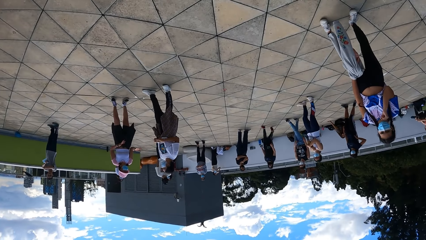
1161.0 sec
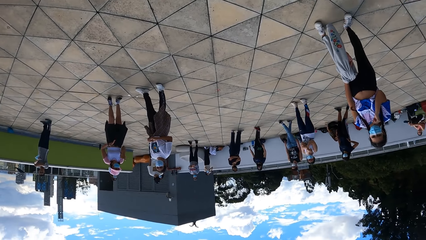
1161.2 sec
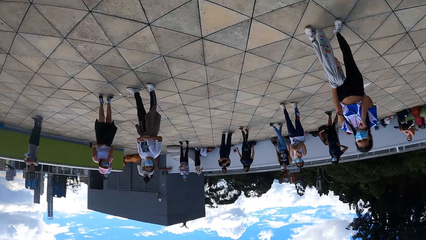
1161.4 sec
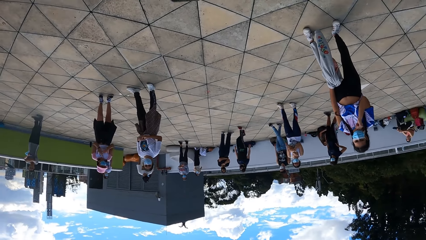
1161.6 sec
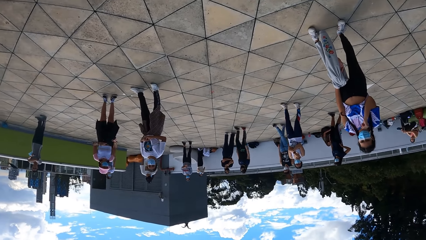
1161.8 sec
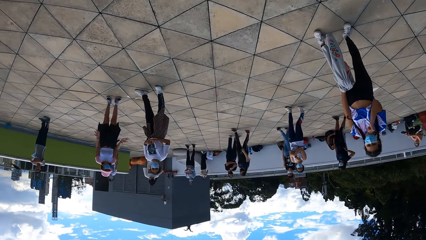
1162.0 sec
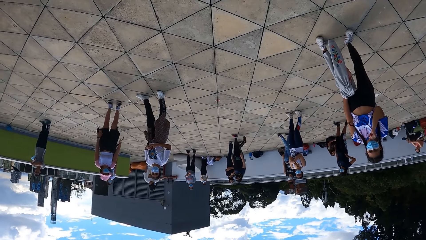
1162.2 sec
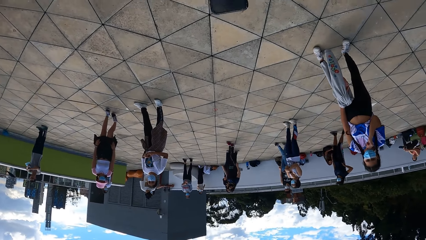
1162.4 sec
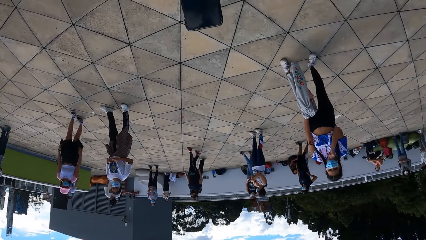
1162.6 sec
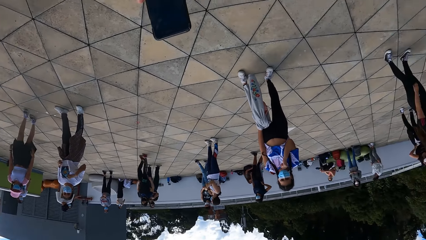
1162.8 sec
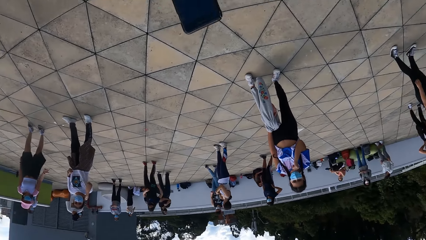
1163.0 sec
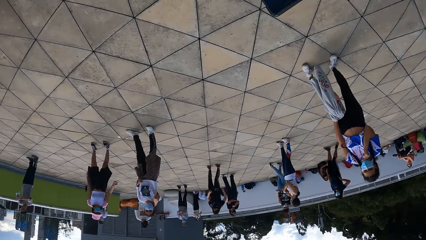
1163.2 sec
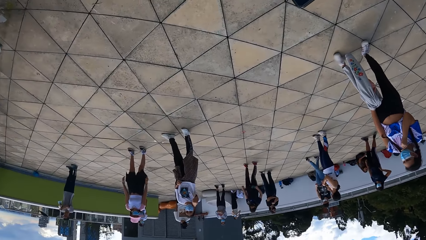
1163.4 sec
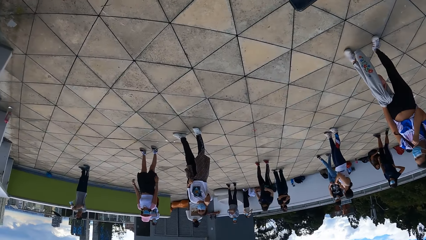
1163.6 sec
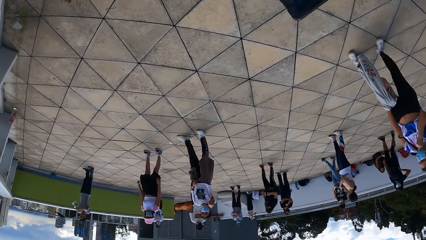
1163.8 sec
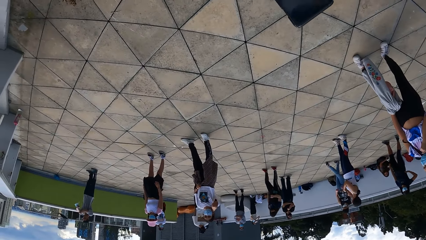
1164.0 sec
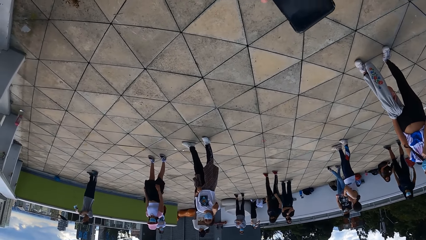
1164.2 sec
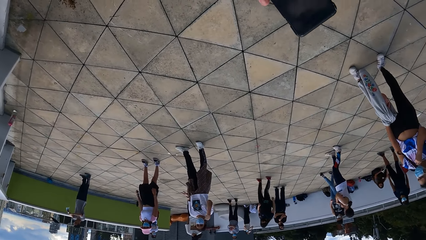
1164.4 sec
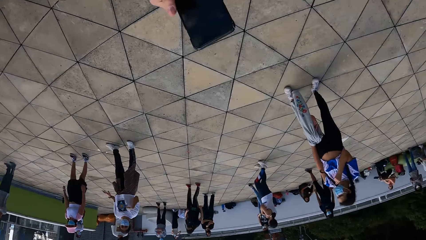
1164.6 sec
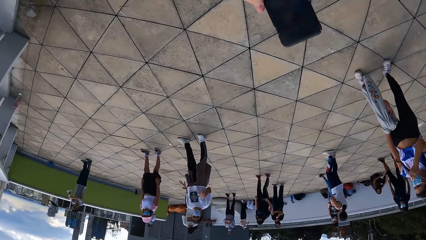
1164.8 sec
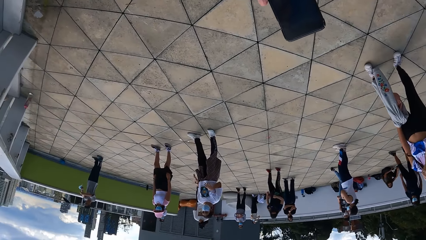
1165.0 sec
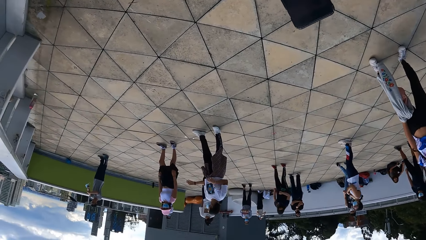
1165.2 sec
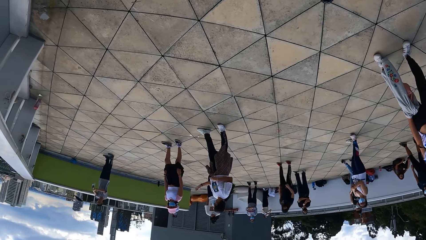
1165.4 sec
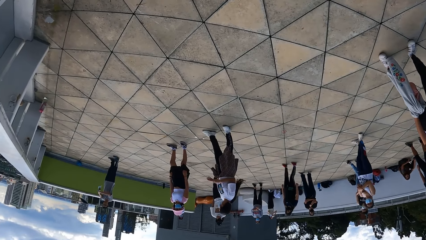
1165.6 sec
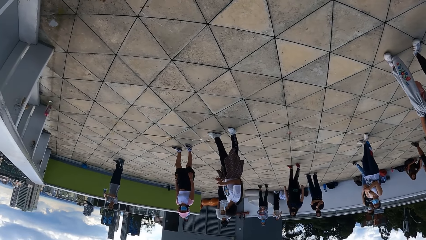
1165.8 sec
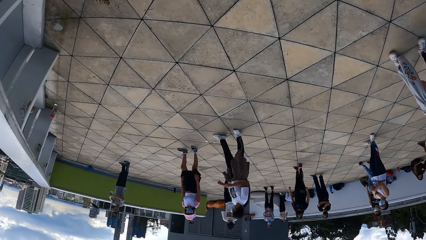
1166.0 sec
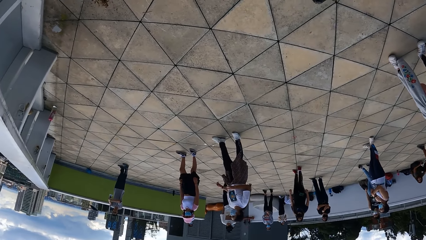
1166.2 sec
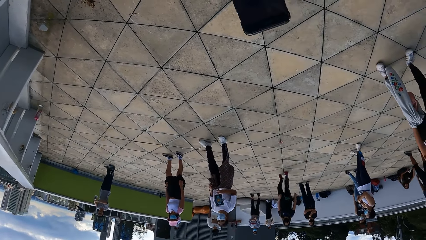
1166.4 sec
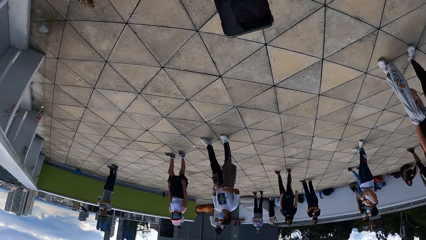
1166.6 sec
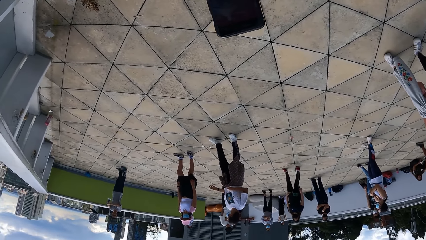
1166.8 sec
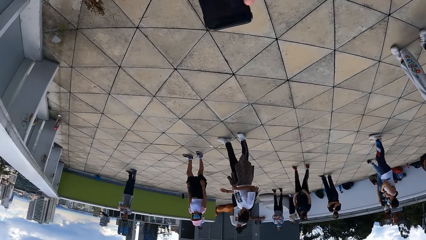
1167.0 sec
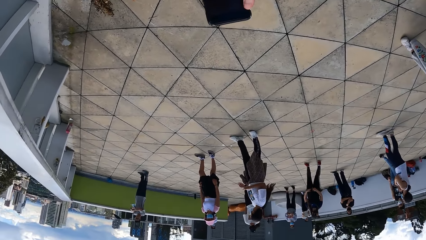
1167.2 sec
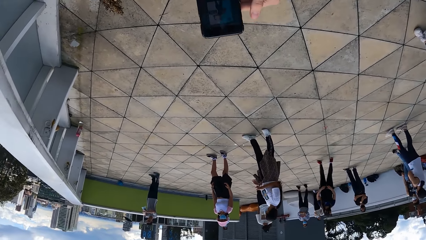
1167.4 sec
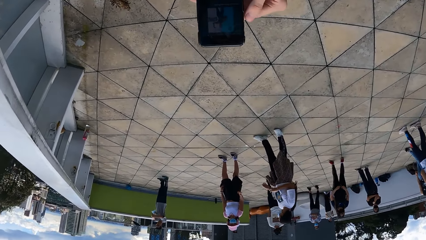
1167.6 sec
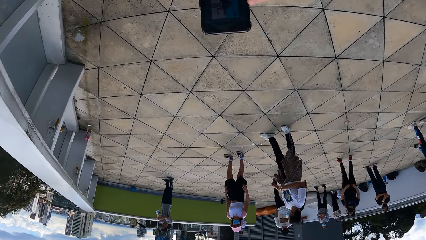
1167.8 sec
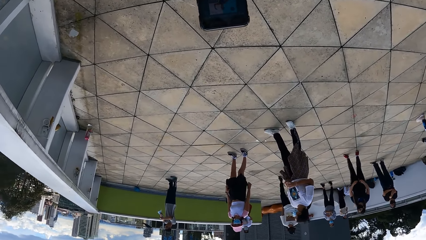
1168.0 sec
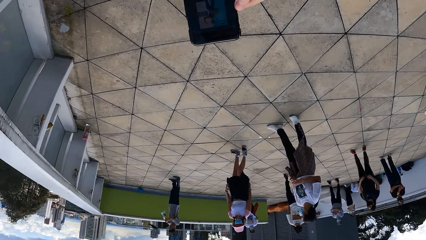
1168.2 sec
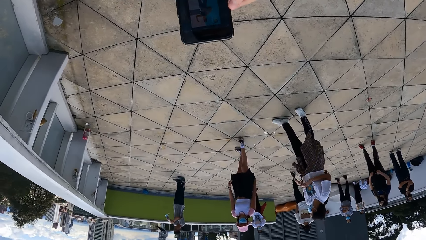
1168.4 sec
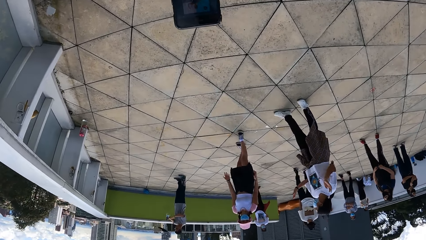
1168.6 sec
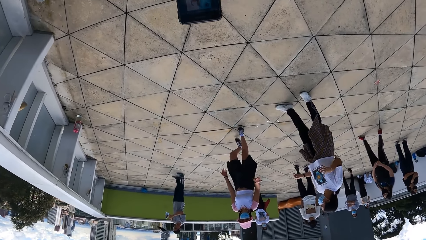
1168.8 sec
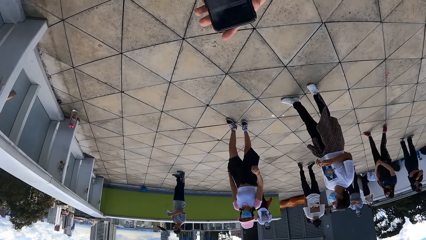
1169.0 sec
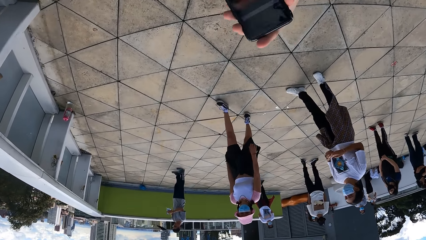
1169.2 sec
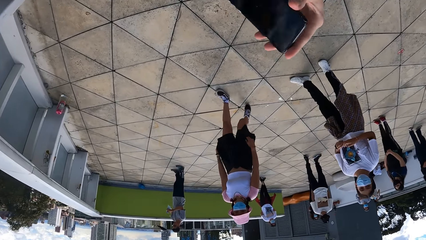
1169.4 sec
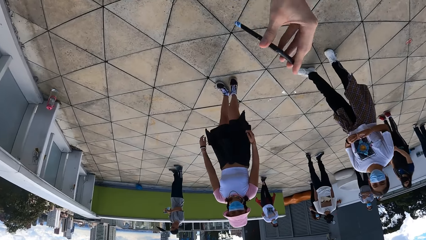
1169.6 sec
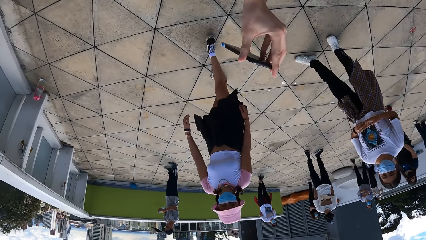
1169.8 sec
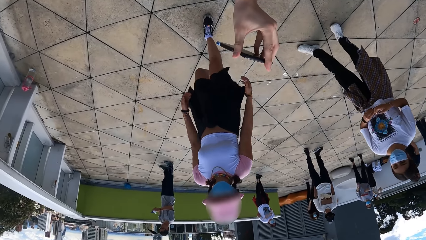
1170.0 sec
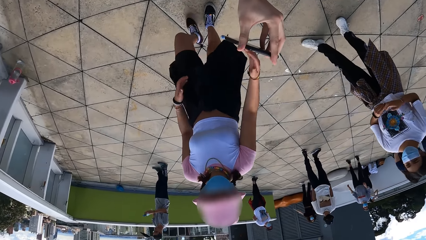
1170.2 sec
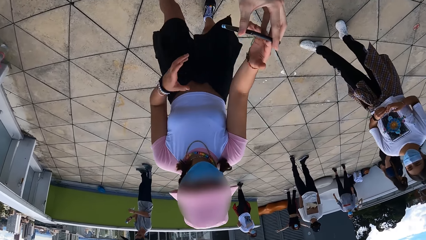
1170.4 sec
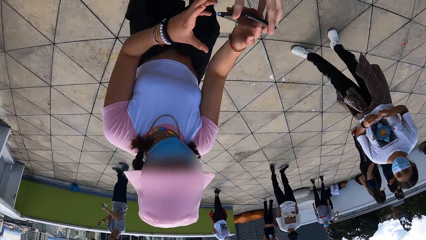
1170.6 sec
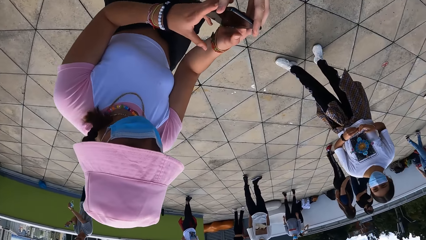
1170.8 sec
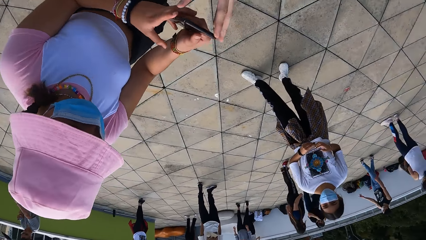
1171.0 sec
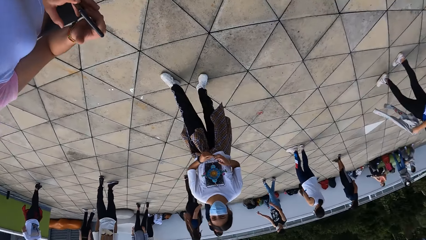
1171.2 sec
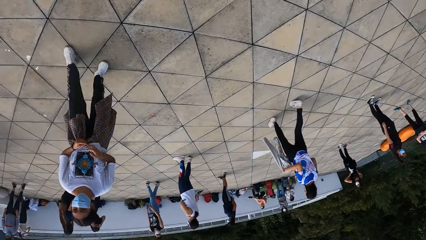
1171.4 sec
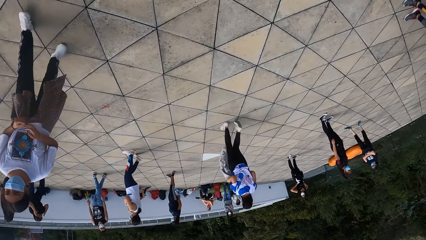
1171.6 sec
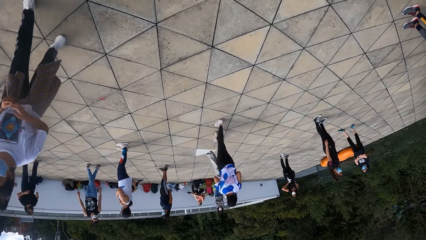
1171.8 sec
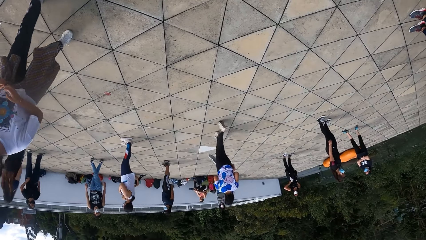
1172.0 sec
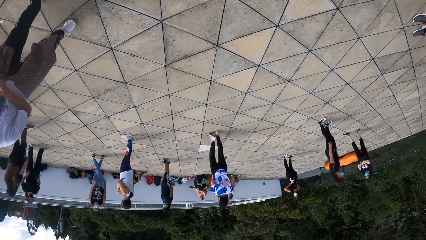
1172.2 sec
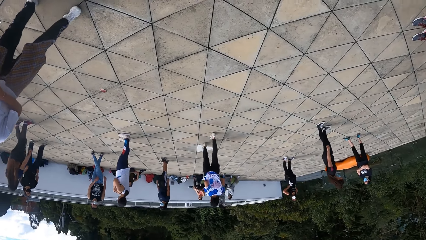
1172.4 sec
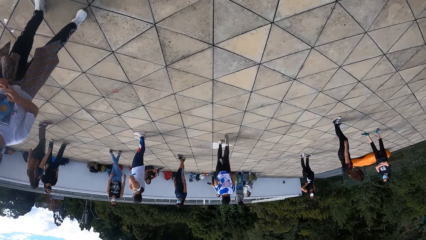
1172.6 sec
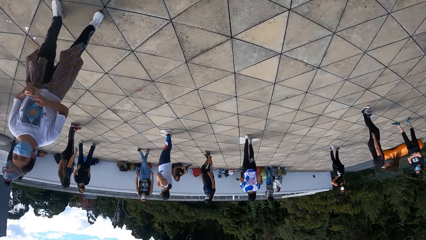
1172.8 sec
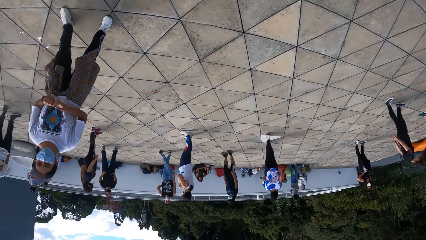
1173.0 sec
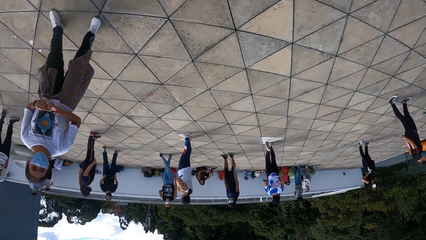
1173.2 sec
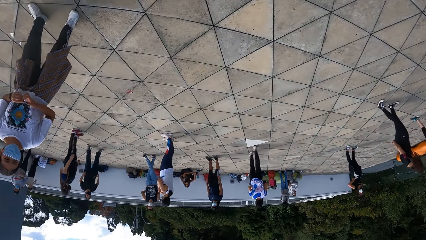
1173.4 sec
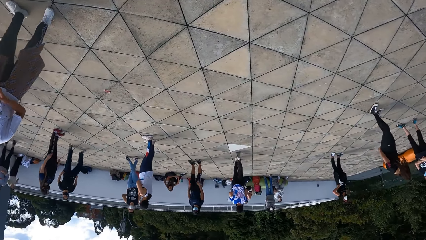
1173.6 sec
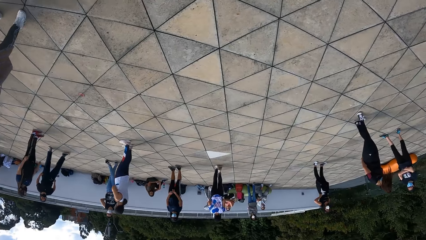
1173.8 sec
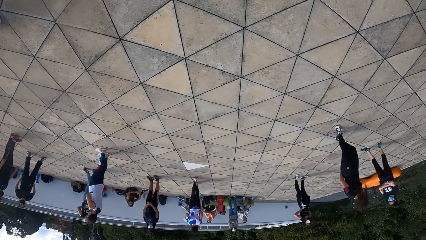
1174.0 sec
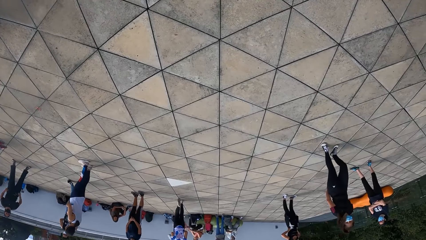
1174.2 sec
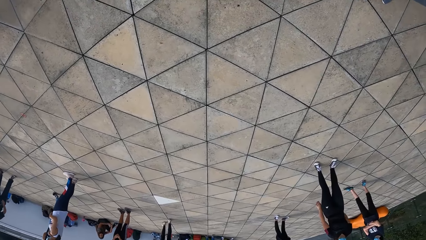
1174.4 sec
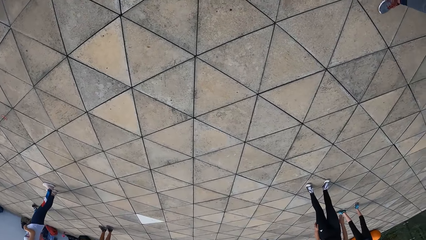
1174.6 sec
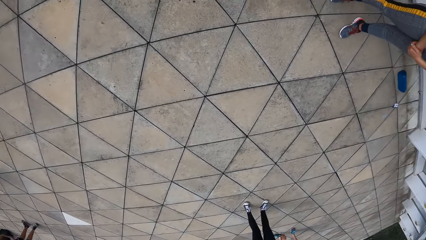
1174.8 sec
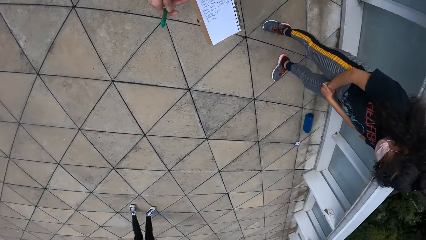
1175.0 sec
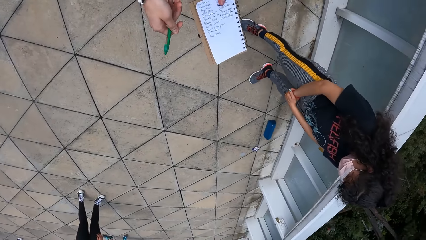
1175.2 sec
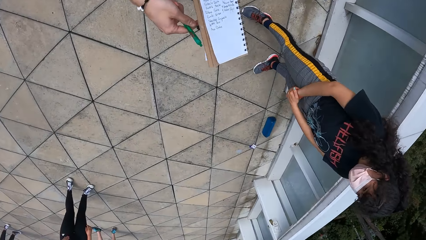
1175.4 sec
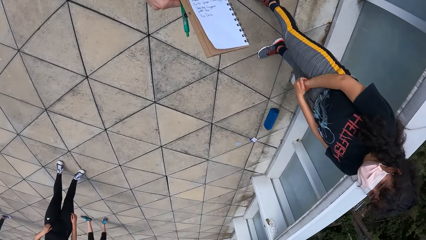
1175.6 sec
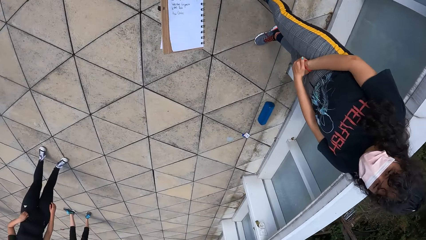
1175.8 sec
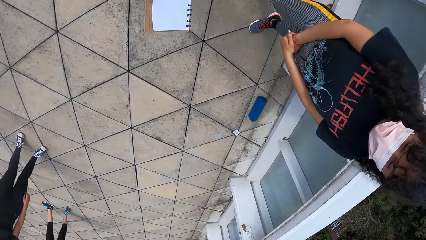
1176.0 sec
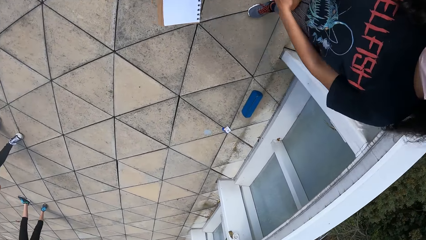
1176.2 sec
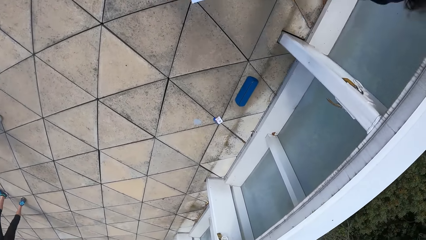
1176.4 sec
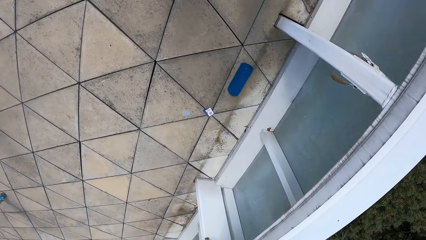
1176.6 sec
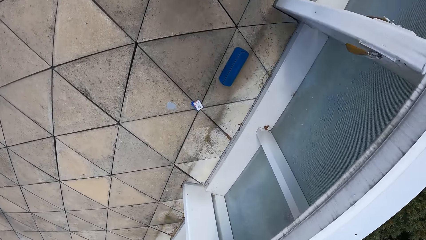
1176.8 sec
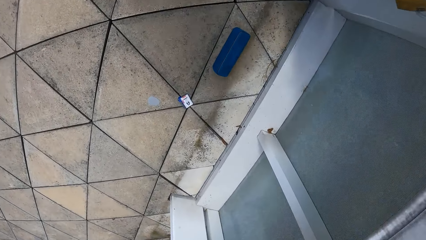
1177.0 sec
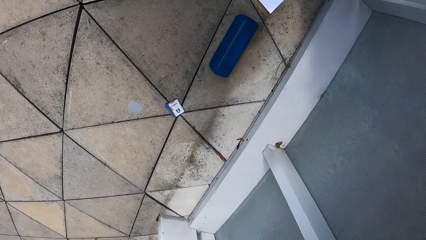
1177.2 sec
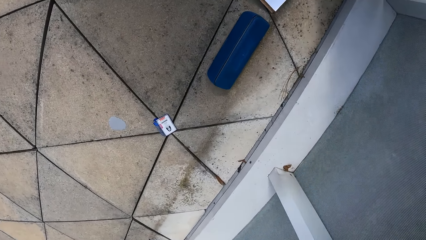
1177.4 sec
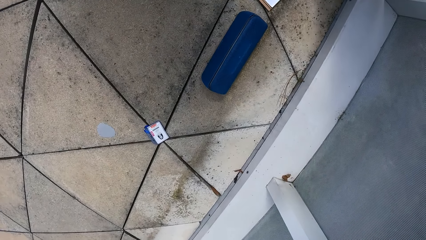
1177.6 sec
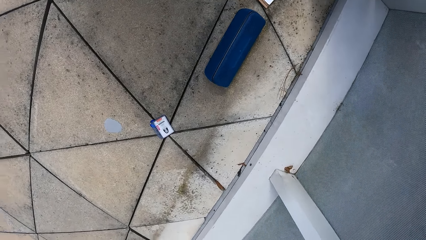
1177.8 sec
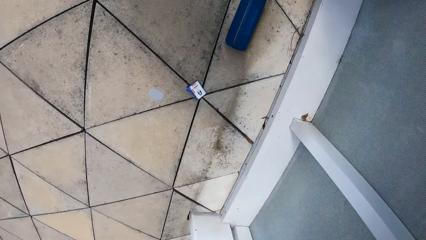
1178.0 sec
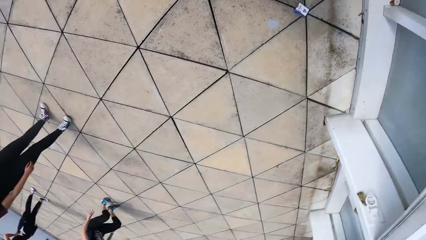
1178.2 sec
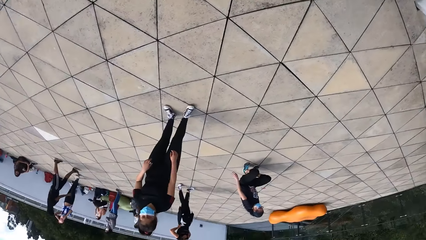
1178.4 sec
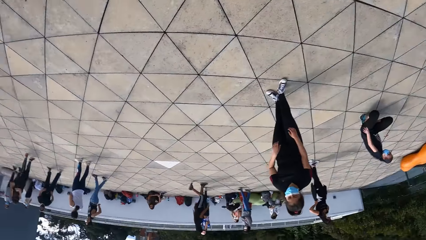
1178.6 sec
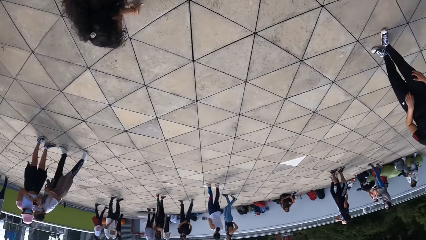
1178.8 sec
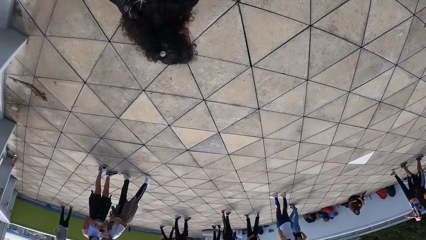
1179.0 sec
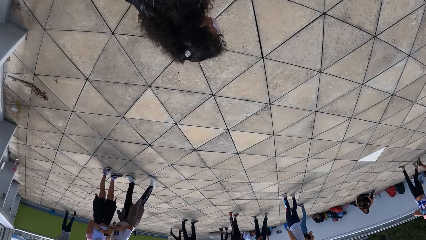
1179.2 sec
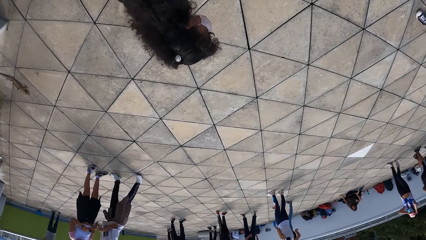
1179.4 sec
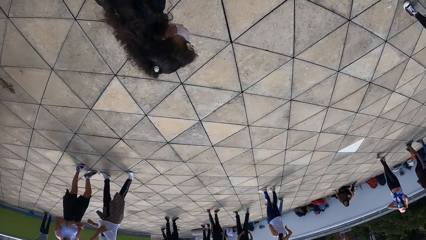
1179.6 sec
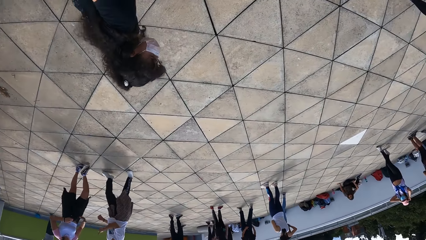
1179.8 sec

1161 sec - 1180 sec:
The camera wearer scrolls on a phone. She gives the phone to a woman with her right hand. She looks around. She walks in the room. She puts a book on the floor. She walks in the room.
